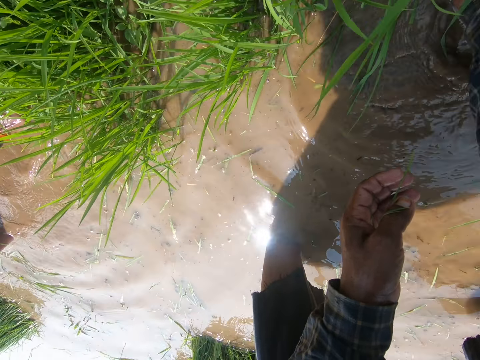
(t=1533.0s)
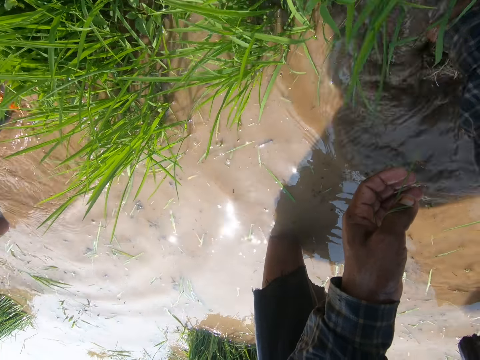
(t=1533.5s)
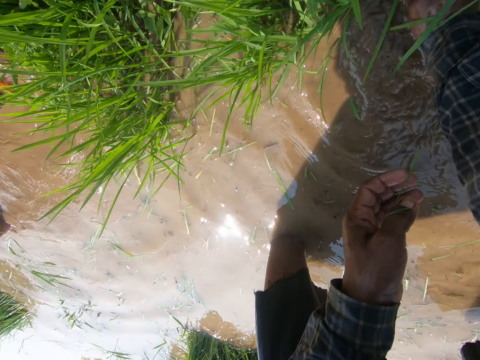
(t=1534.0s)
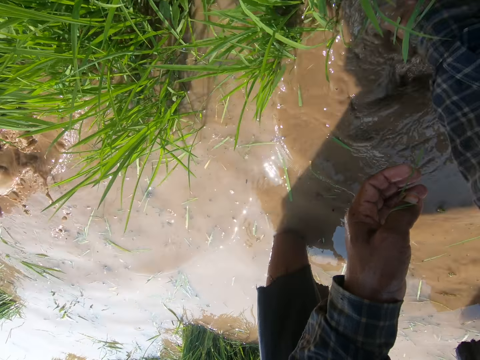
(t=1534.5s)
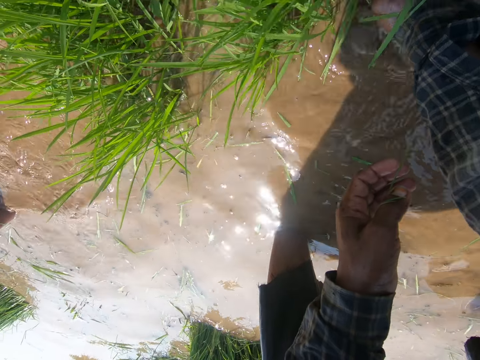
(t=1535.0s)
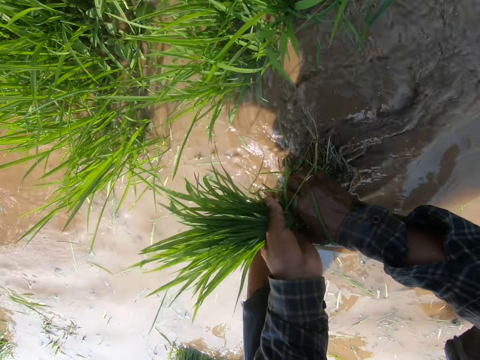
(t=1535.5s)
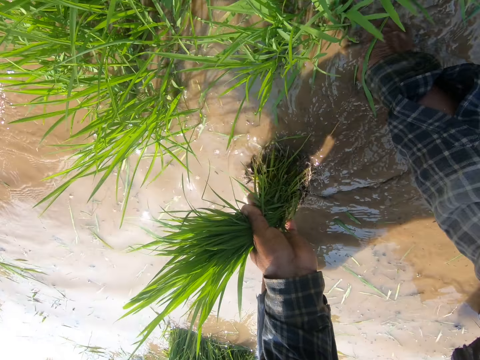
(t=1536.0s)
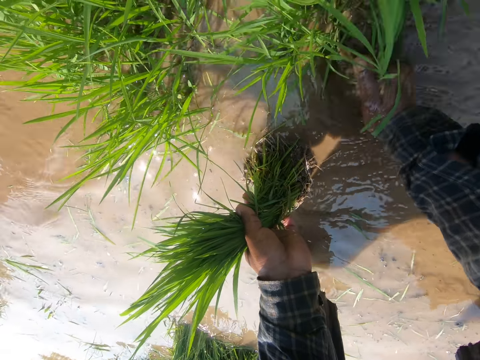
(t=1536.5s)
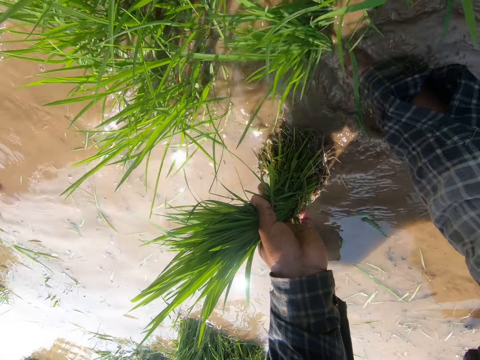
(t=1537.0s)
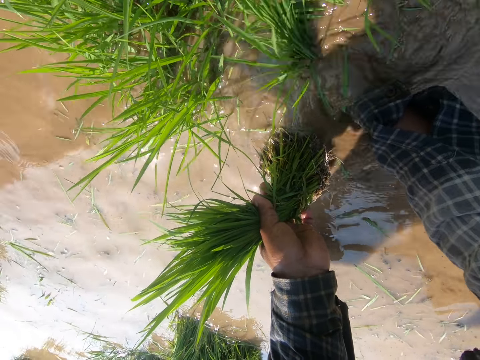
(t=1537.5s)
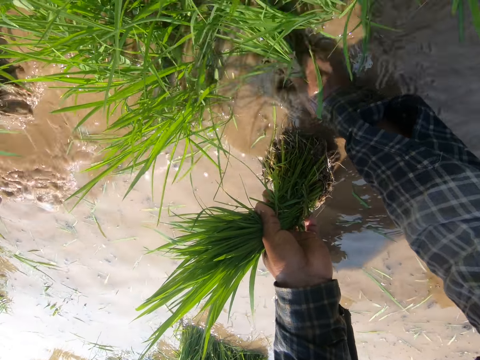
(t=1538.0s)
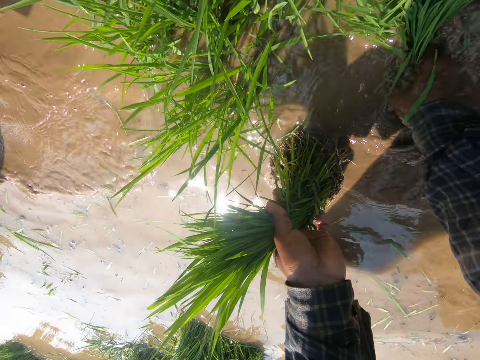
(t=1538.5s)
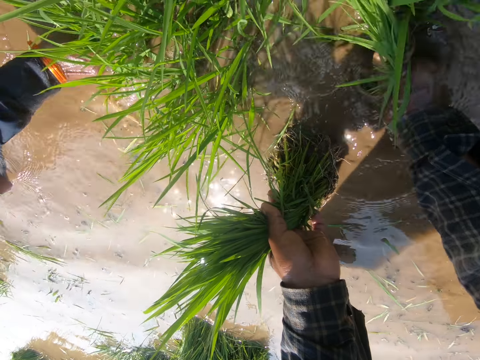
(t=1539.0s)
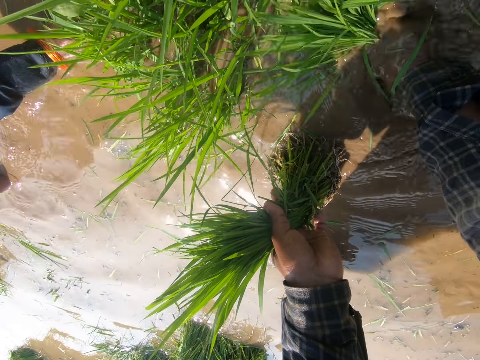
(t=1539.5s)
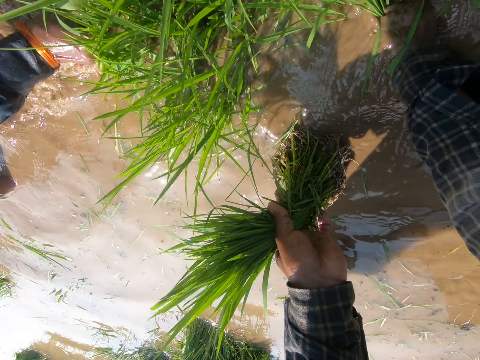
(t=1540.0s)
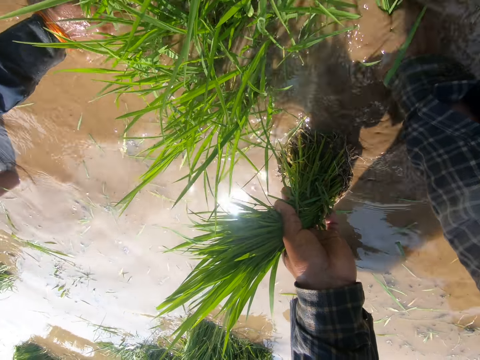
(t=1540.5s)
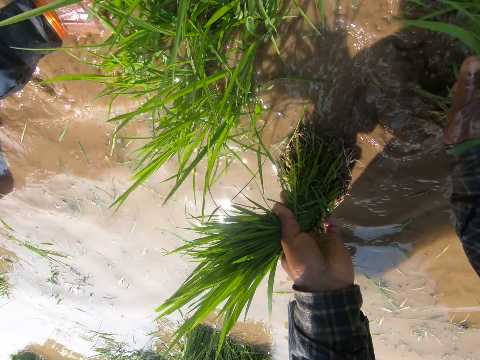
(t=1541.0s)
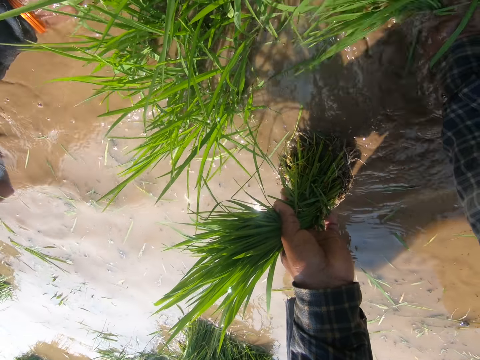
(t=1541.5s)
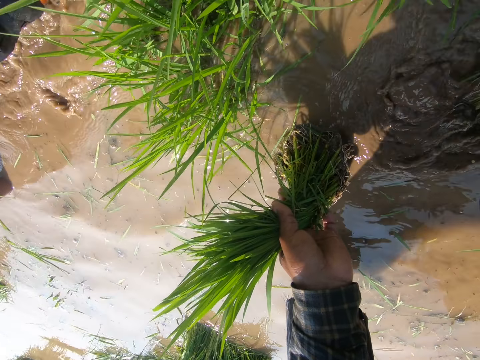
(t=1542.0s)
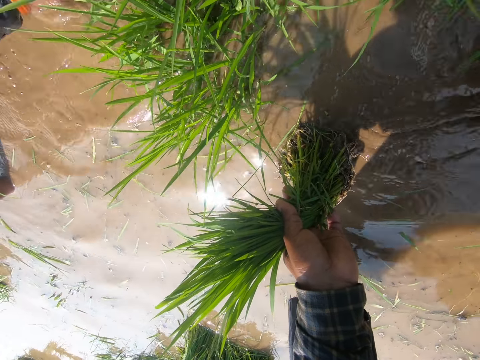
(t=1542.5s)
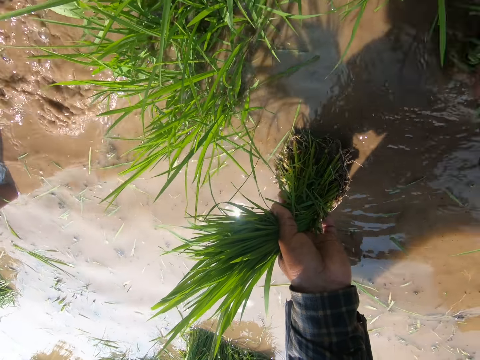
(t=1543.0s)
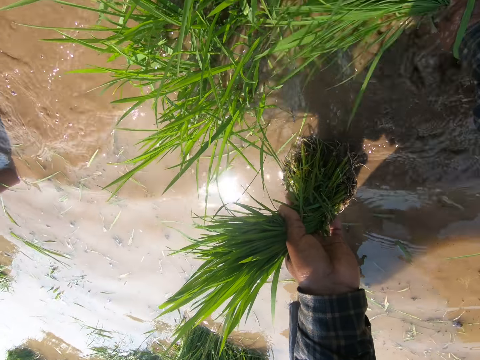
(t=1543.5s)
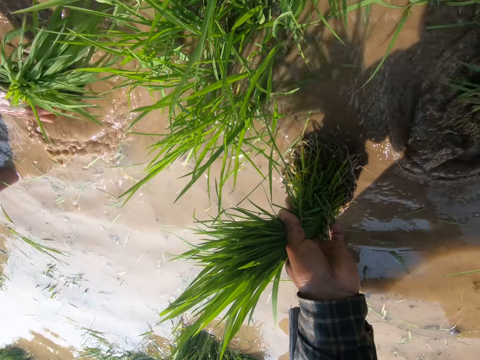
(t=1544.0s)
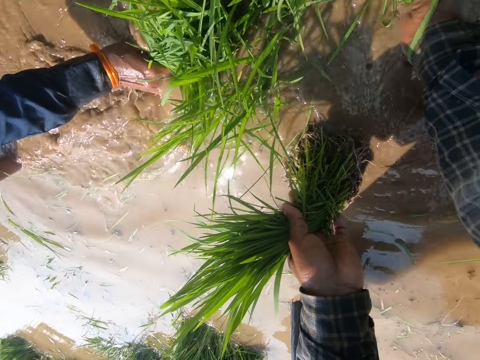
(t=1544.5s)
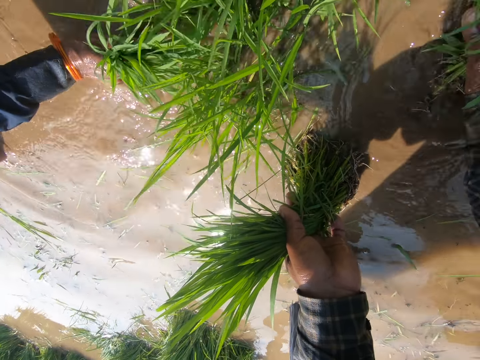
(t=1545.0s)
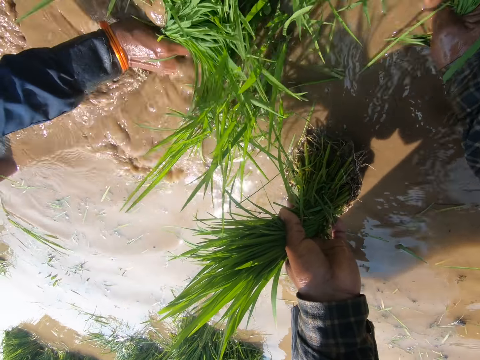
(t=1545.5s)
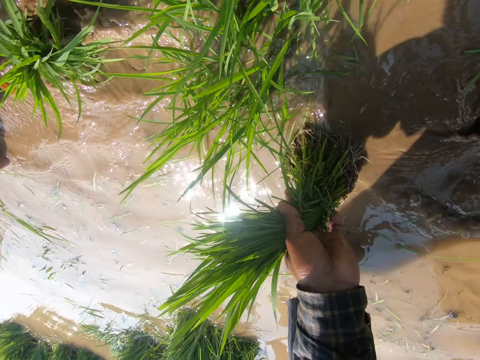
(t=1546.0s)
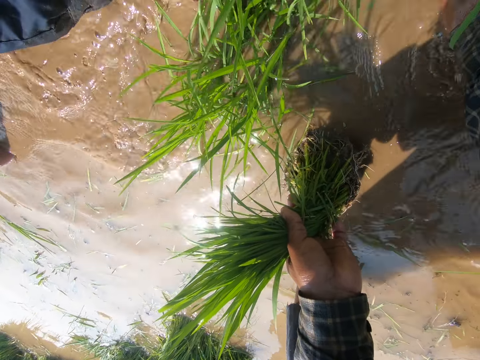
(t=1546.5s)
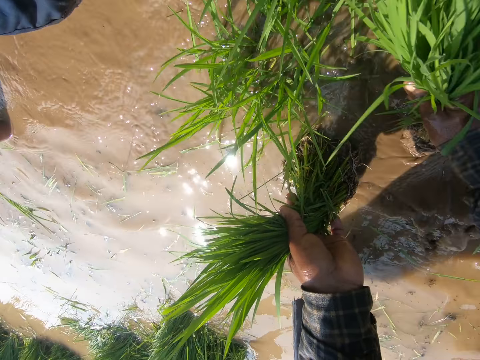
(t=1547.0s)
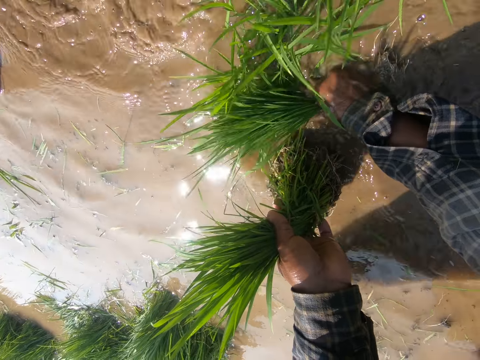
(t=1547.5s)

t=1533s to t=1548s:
The camera wearer holds the grass with the left hand. They uproot the grass from the water with the right hand.

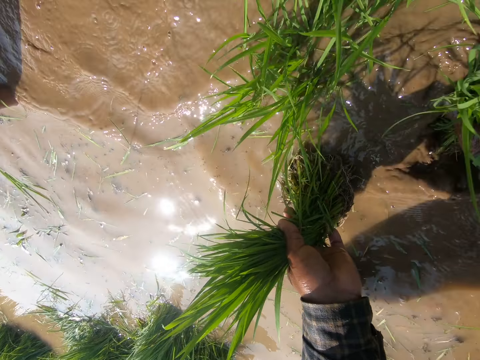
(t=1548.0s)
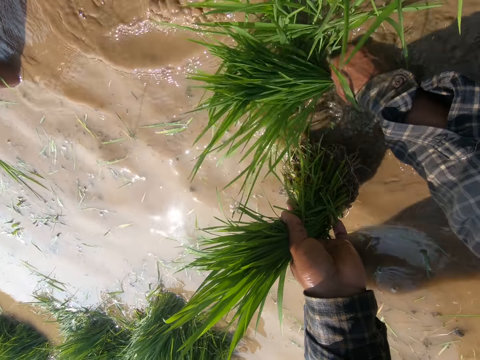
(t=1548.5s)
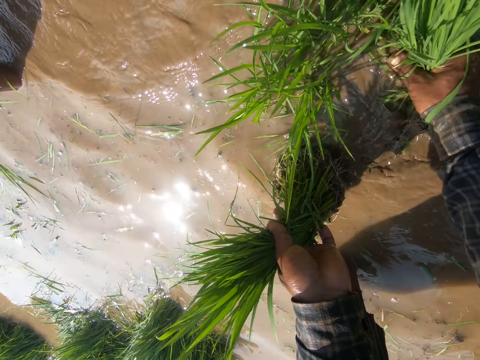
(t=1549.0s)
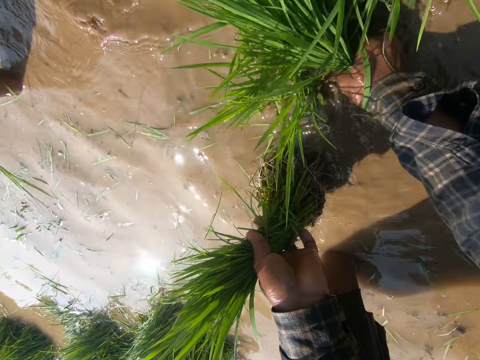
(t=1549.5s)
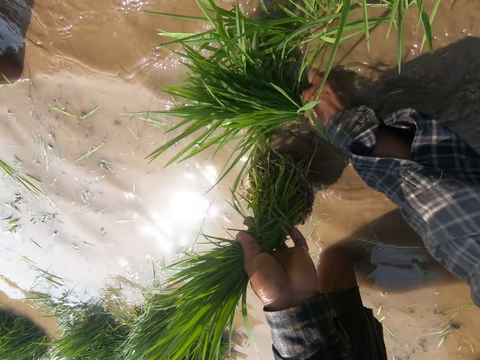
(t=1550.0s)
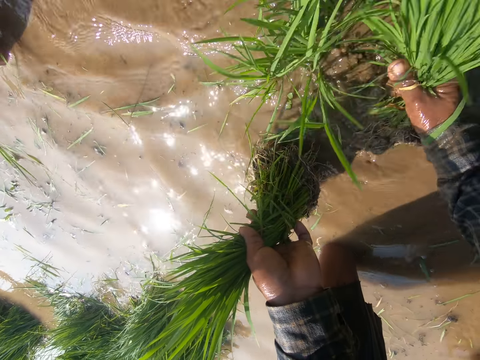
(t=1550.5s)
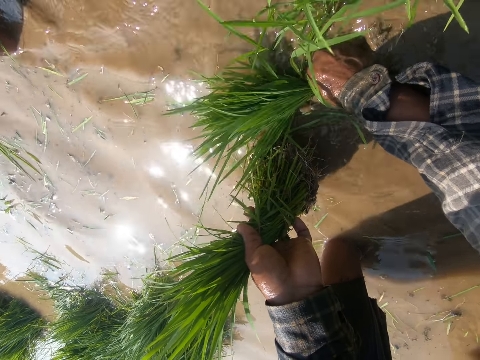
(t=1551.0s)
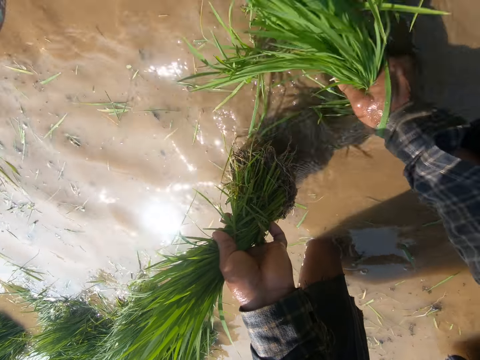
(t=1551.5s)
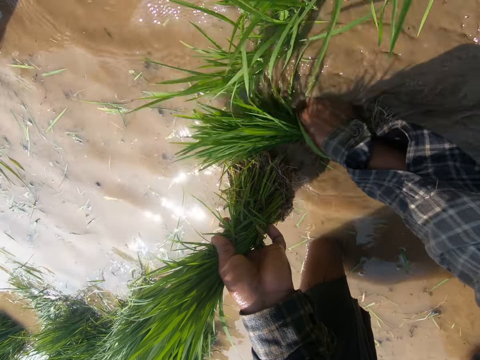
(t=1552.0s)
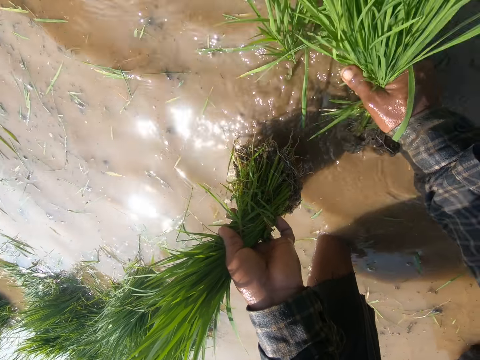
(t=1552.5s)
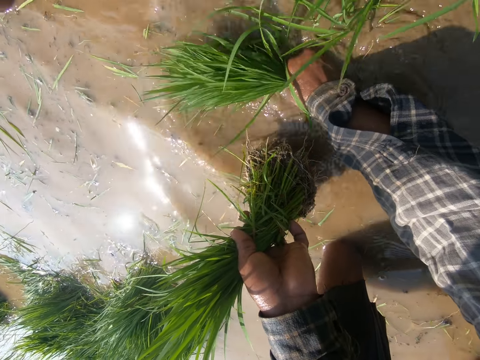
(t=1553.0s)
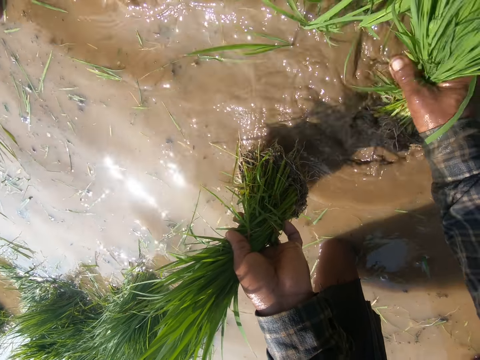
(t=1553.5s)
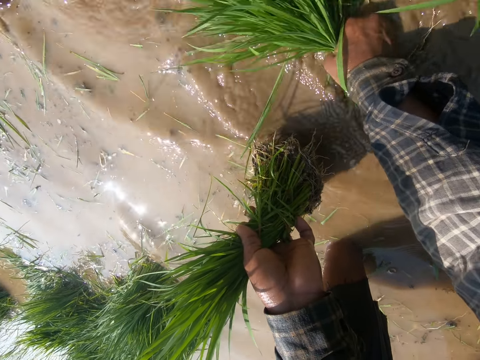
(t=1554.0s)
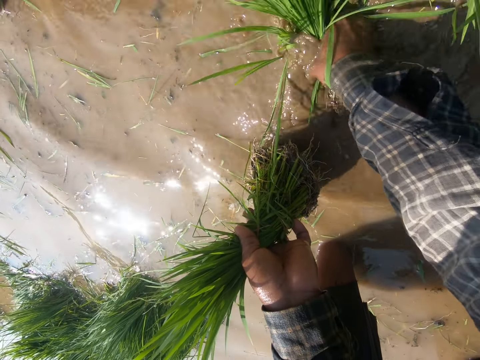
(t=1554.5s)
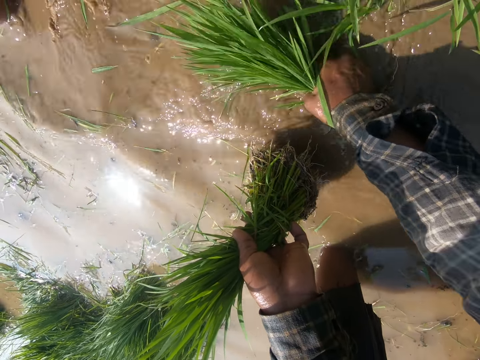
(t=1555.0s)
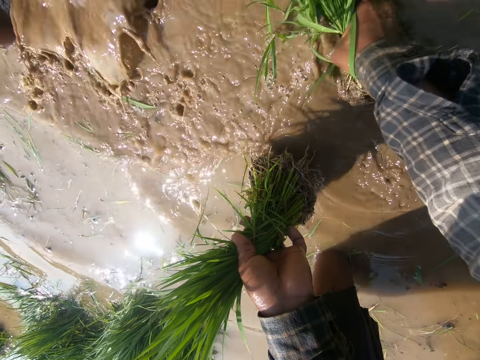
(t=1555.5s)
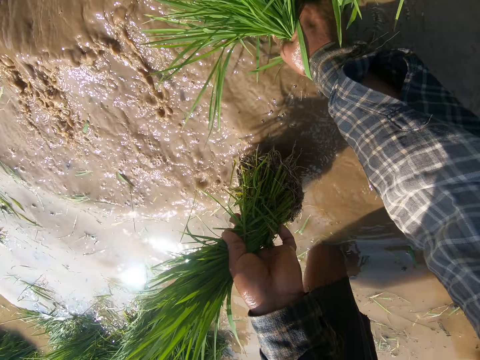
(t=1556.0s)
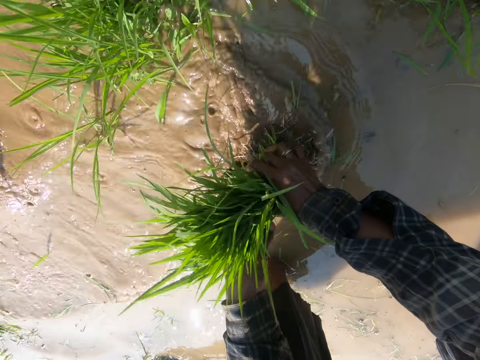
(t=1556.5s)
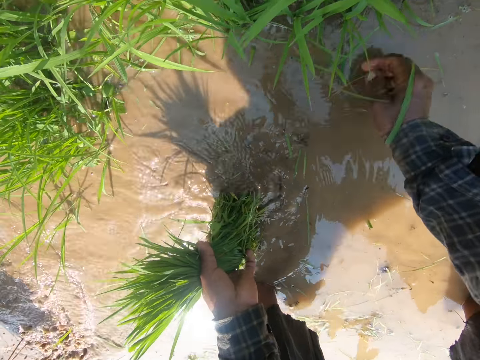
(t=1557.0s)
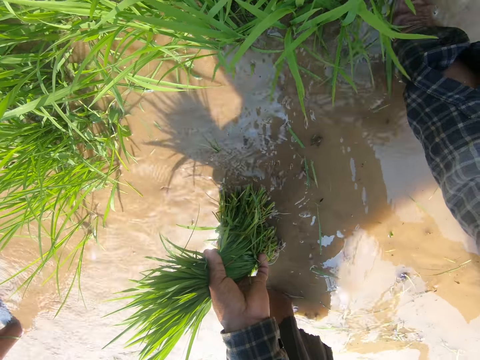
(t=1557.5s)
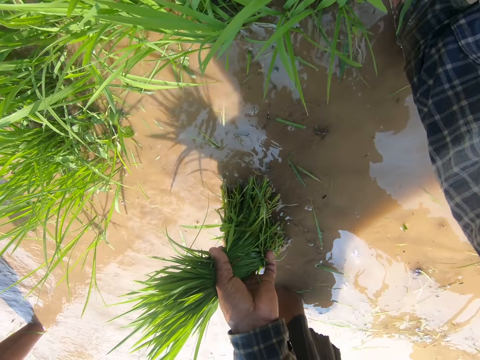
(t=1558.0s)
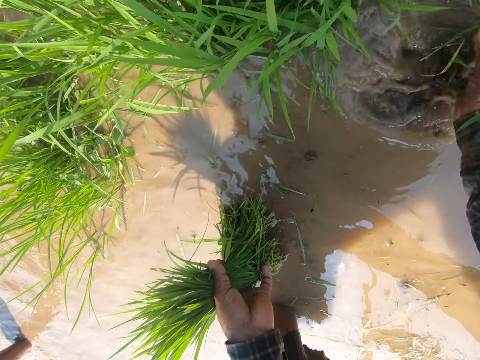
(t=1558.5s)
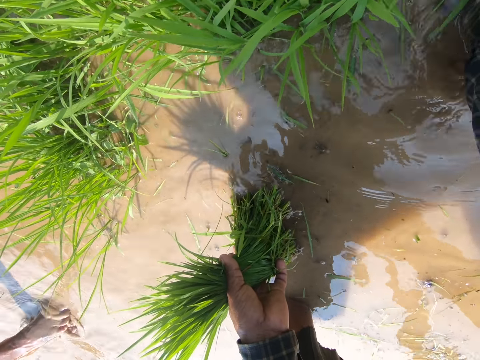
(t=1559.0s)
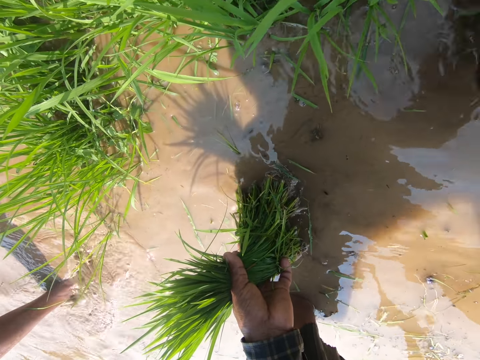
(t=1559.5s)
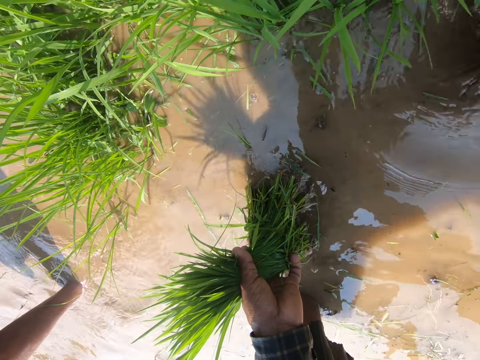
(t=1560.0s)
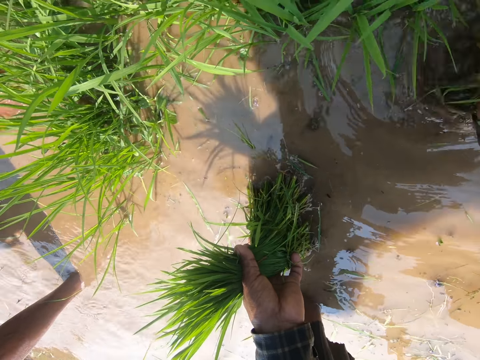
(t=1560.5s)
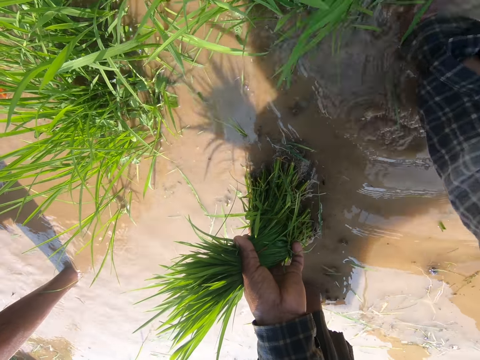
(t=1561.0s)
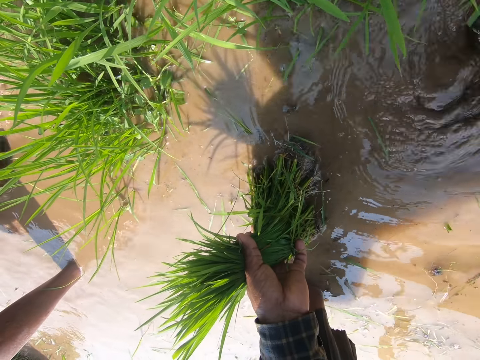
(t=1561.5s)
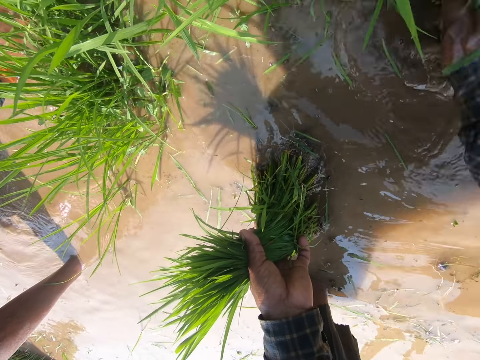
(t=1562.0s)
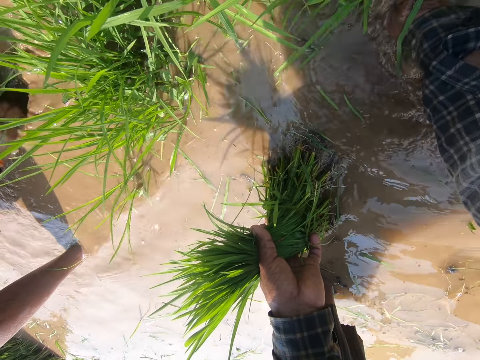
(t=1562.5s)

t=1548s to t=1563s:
The camera wearer merges the grass with both hands. They hold the grass with the left hand. They uproot the grass with the right hand.
